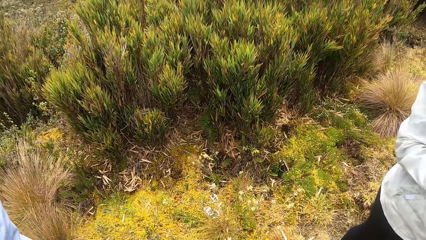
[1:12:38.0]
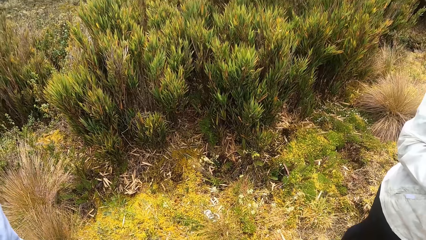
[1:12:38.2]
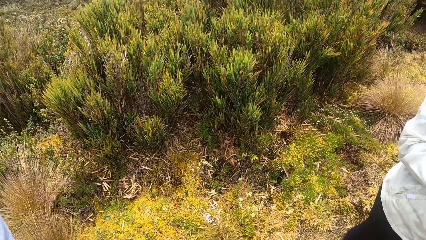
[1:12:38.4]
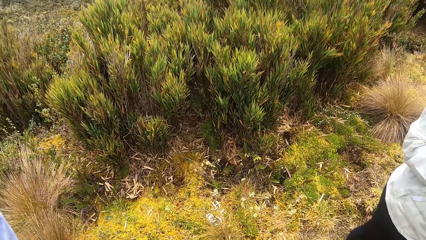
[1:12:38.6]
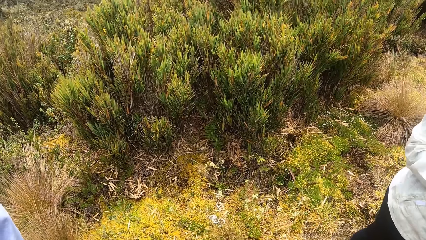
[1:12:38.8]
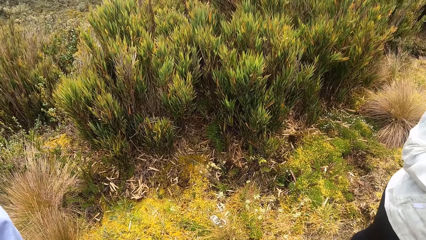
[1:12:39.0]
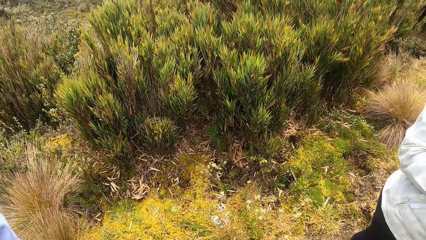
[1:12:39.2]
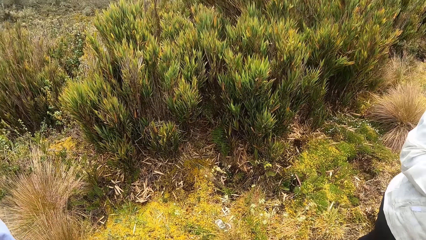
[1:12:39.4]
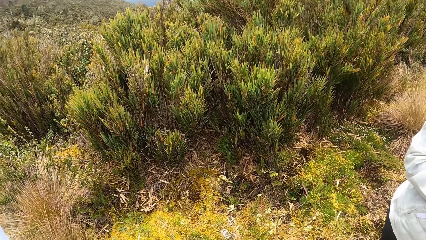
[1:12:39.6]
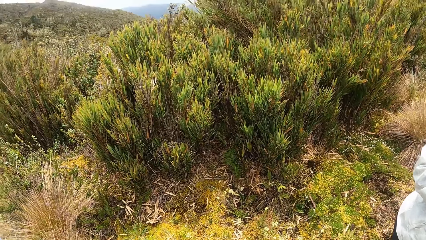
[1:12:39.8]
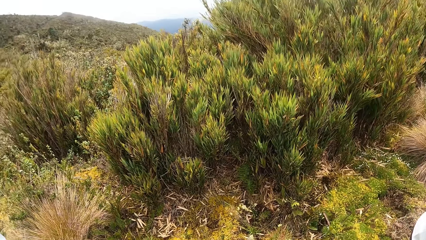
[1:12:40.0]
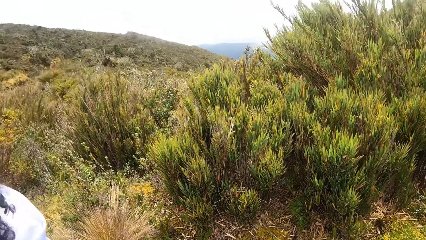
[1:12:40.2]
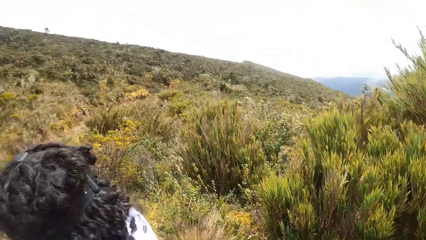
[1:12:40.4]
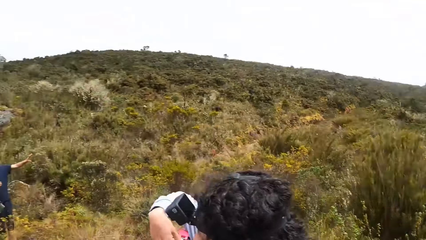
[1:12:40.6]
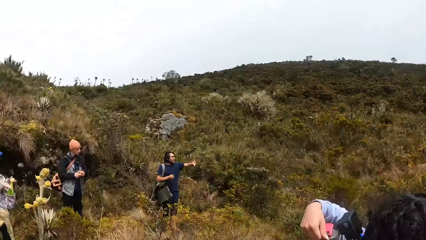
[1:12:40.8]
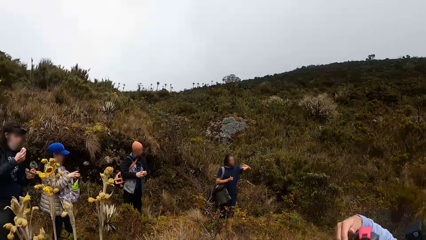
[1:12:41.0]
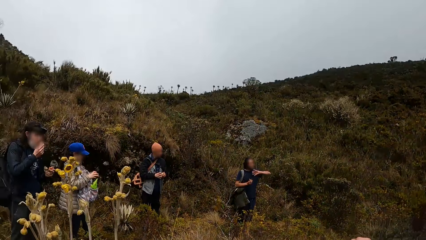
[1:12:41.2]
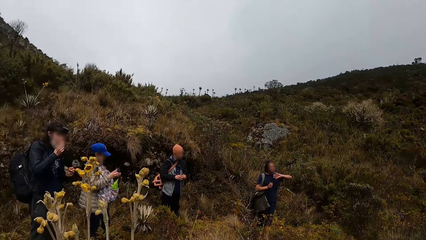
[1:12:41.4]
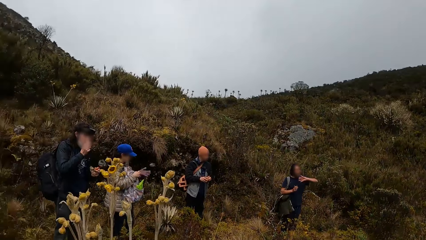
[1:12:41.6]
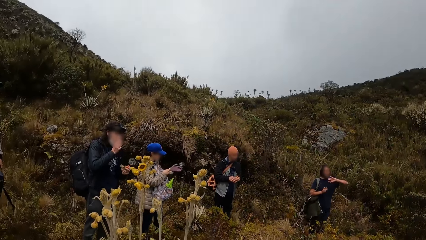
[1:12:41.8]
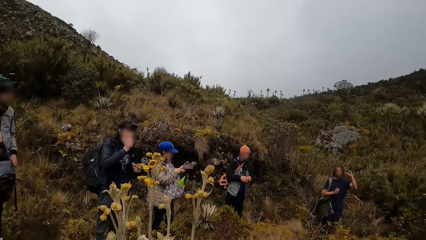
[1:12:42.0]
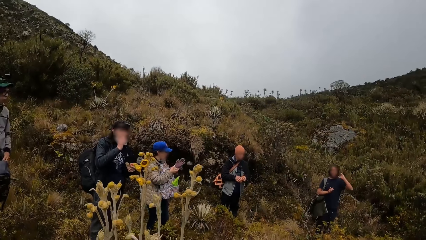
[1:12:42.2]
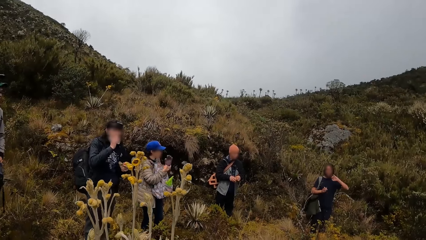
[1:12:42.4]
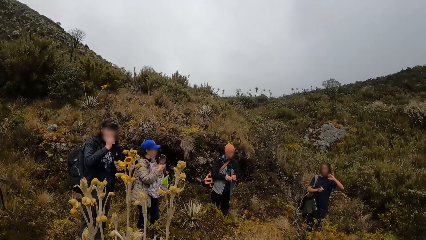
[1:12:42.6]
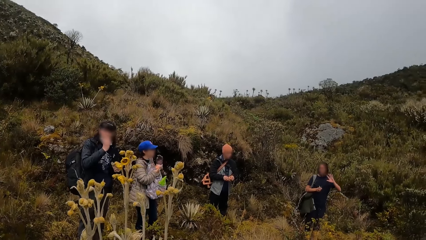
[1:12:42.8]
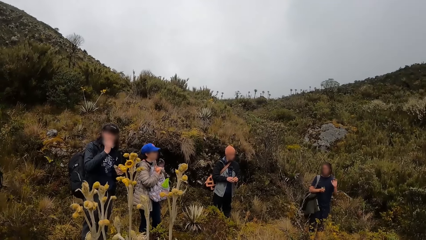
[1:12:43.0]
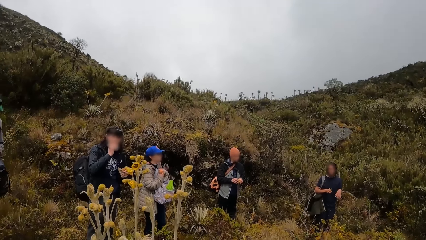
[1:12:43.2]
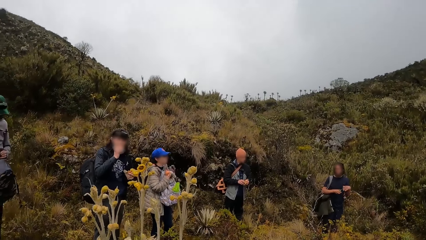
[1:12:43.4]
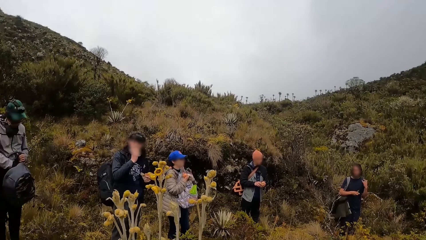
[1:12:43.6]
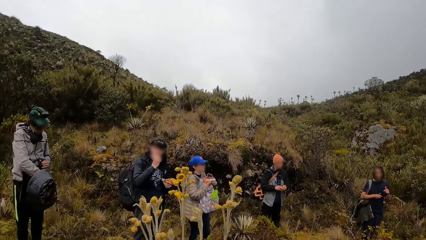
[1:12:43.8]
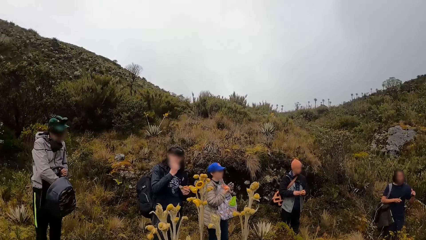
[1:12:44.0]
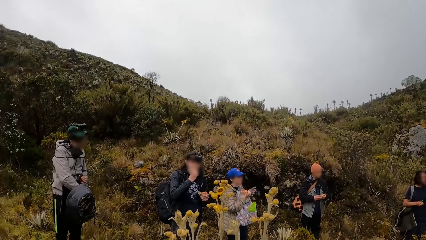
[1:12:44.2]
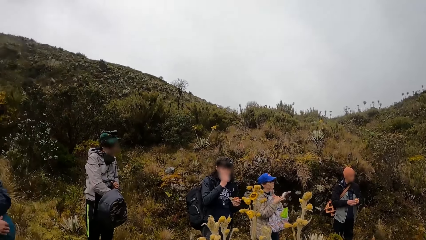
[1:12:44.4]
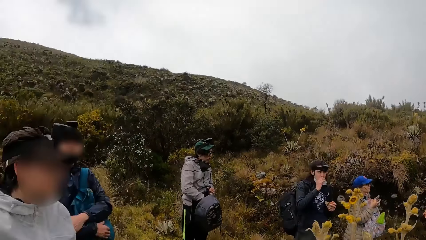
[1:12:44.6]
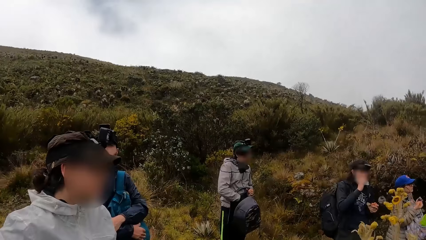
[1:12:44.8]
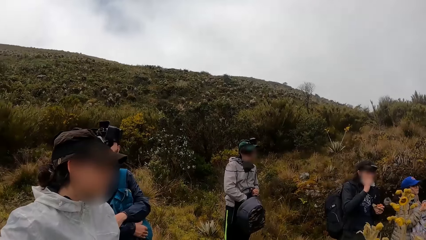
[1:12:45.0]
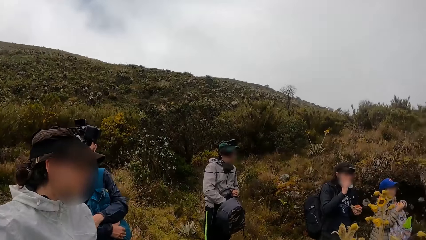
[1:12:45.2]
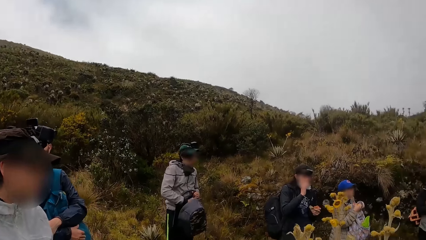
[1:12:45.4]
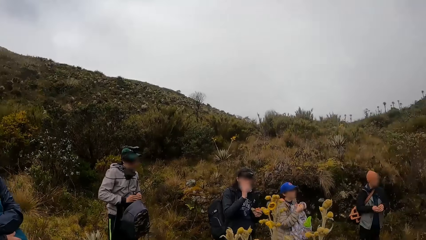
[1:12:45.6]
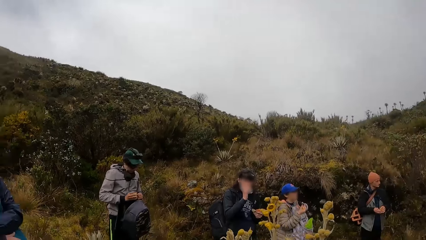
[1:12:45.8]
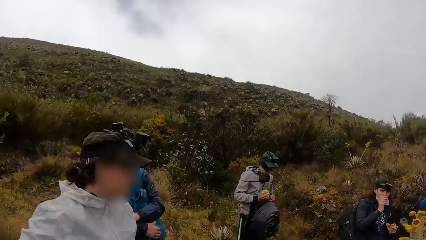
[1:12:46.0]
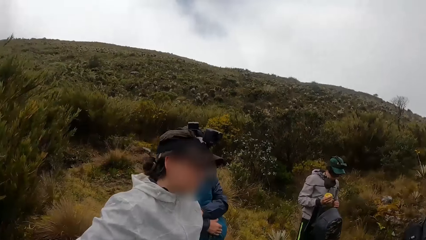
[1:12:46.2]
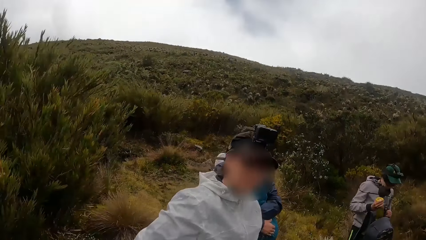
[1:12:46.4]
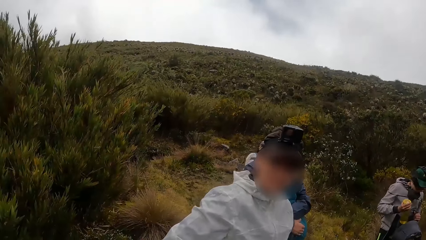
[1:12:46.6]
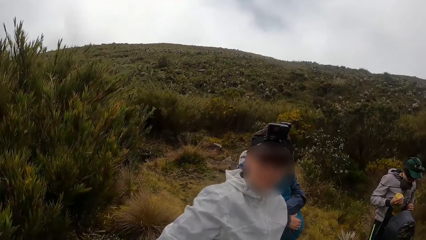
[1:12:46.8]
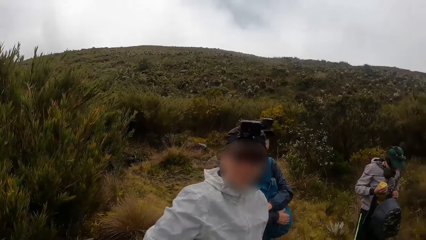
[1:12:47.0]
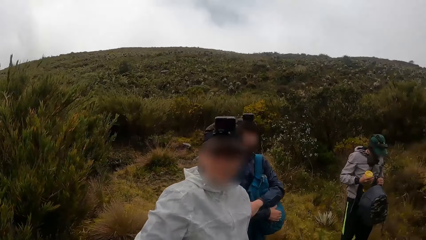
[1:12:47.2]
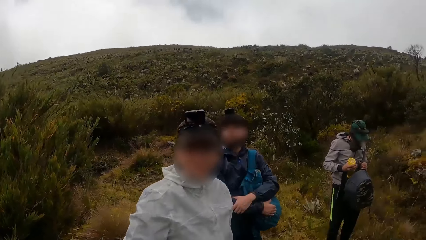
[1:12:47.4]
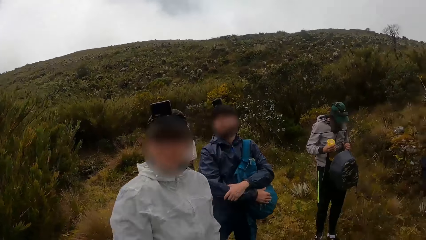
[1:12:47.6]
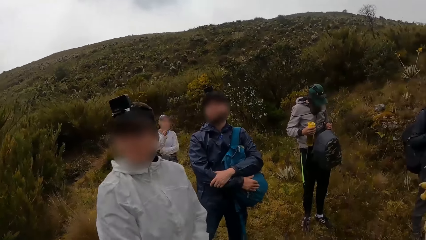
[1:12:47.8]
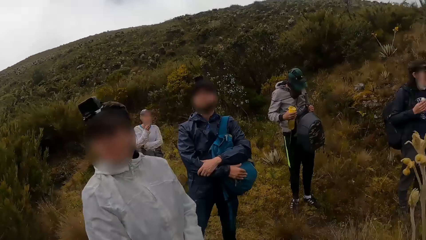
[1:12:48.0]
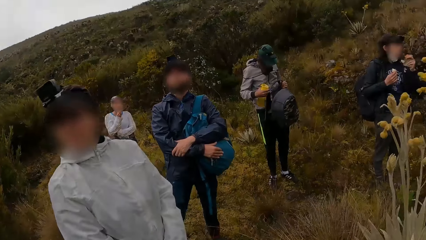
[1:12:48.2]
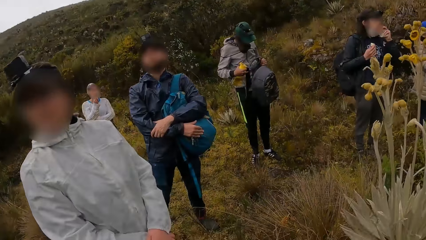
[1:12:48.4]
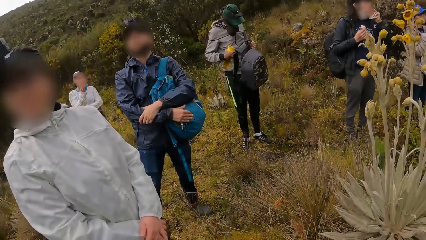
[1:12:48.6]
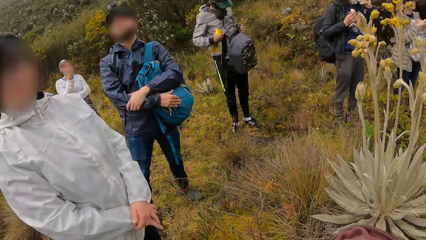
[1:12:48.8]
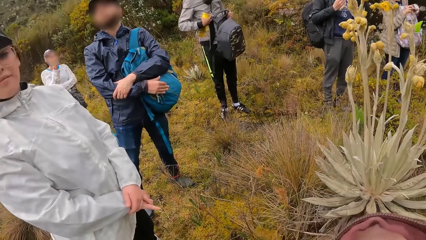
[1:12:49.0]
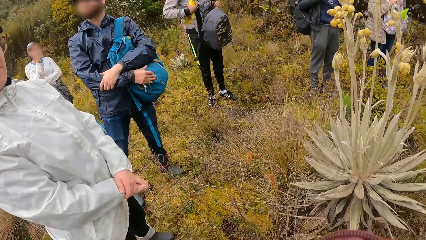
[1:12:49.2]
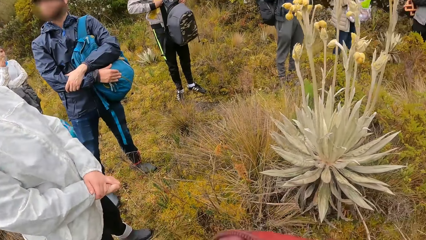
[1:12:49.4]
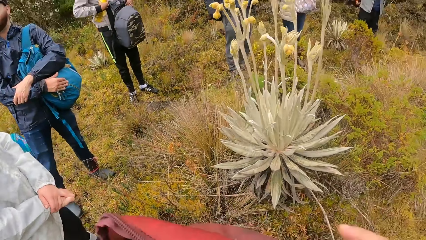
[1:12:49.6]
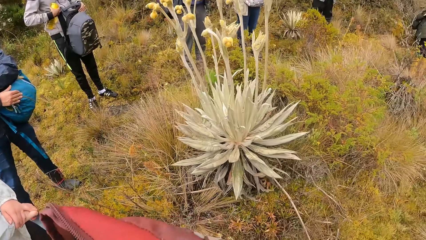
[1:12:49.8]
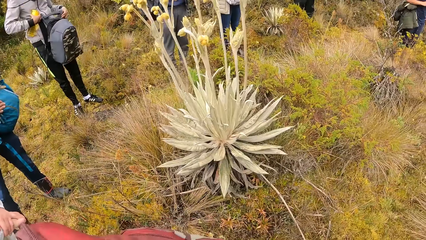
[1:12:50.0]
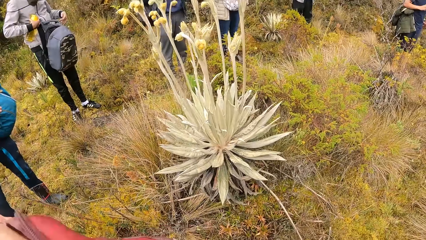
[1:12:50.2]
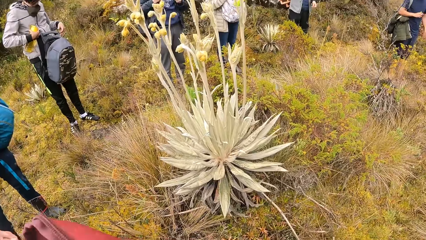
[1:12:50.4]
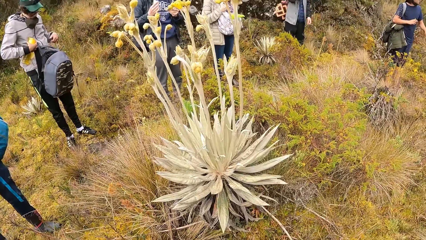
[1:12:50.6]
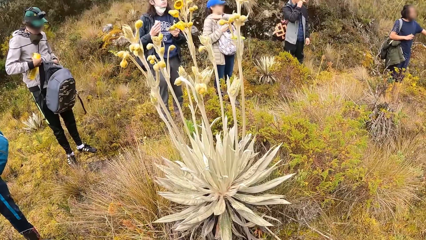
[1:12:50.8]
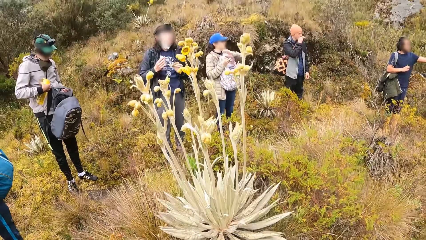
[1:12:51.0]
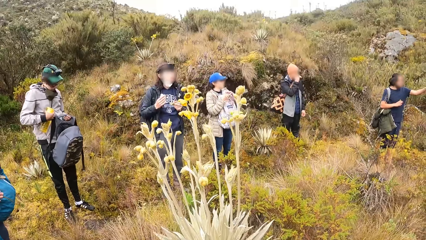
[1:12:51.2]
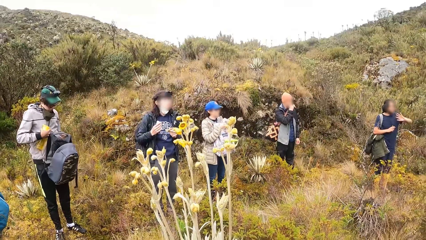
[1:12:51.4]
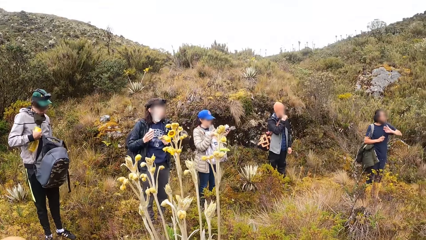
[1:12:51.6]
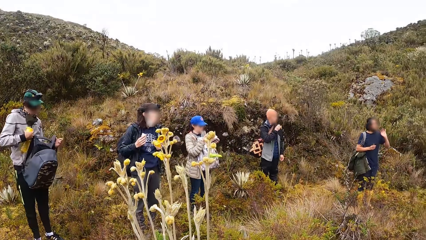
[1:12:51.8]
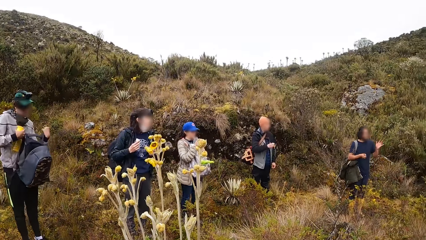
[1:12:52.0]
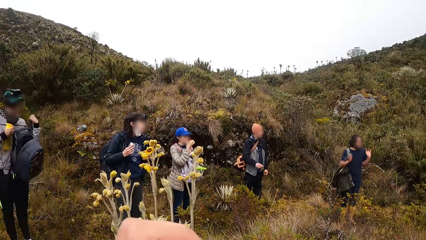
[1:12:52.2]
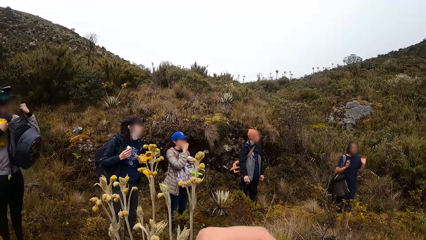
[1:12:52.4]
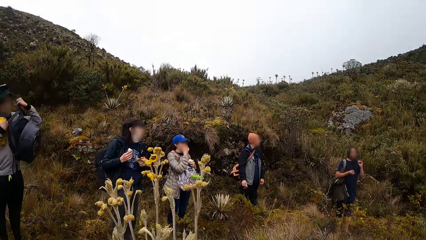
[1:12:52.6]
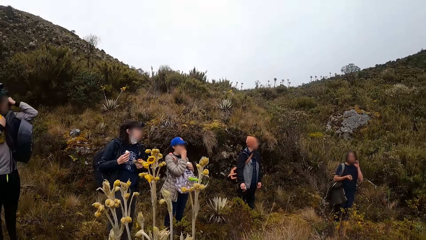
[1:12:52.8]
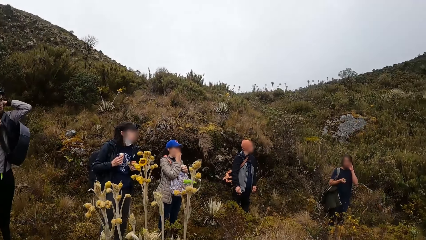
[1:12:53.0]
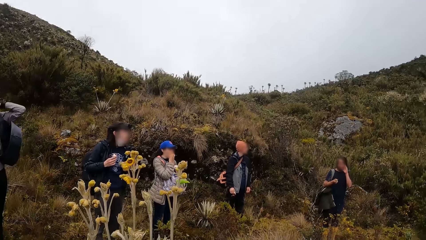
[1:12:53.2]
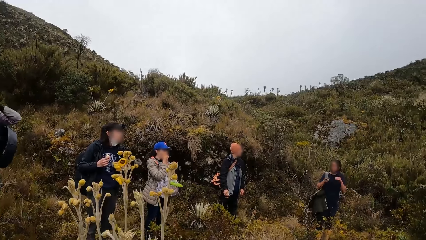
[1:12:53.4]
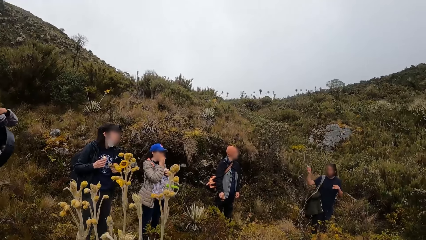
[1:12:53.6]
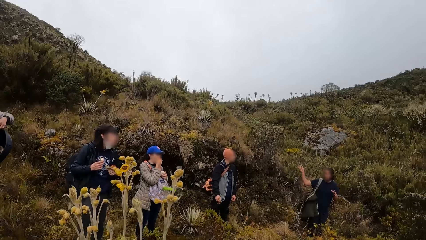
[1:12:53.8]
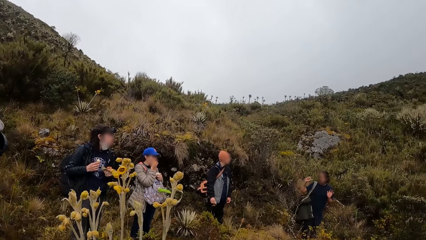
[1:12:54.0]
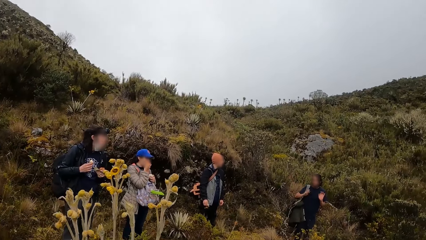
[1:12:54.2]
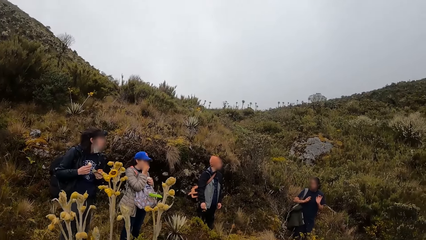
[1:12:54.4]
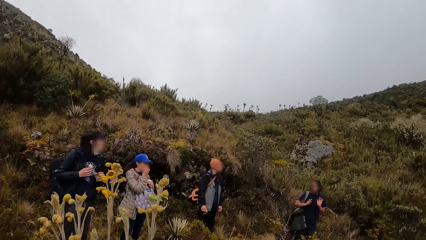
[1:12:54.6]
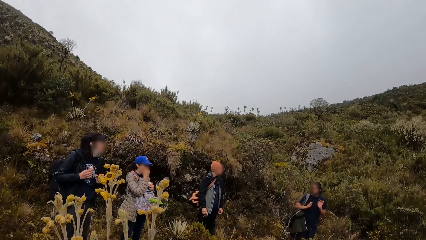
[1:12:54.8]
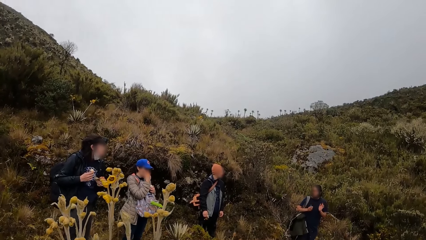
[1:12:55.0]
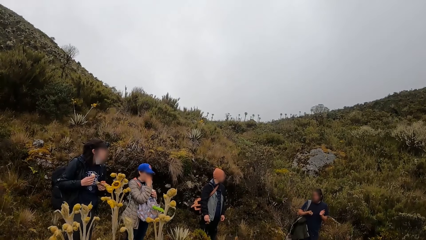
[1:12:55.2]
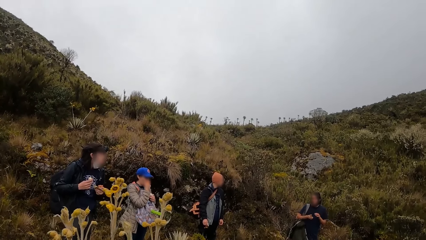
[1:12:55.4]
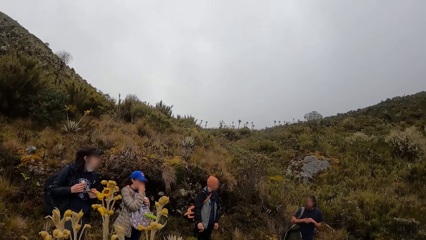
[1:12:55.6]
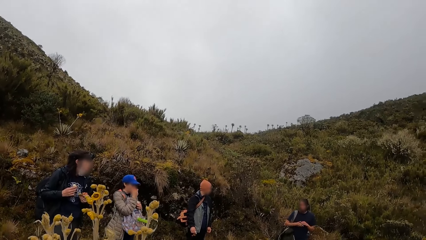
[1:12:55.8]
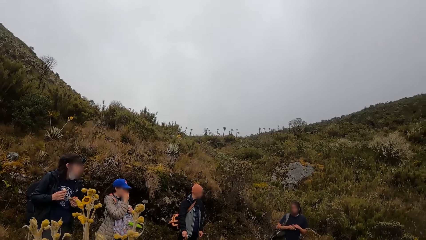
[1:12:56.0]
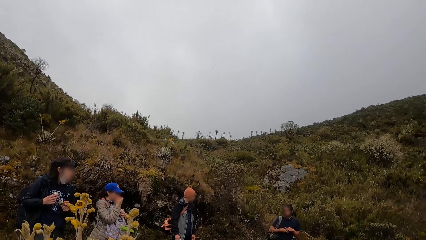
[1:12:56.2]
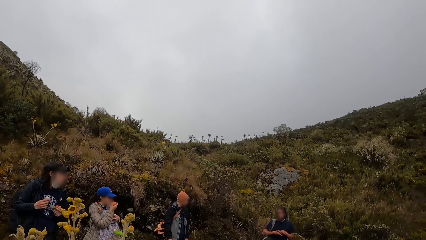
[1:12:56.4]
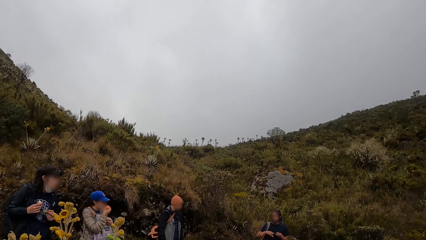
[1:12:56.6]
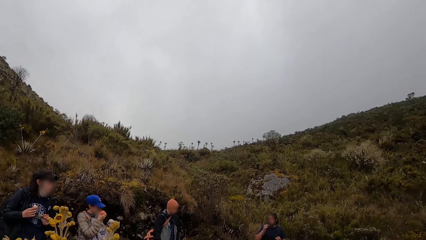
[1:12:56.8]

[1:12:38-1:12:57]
The camera wearer looks around. They look around again. A man searches a bag. The camera wearer looks around. The man collects a bottle from the backpack. The man puts the bag on his shoulder. Another man sways his hand.
